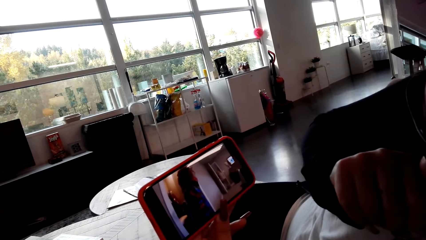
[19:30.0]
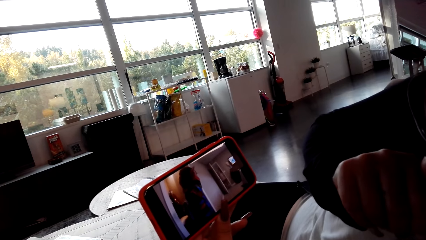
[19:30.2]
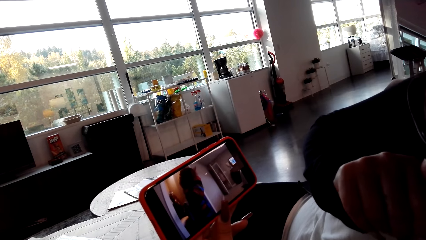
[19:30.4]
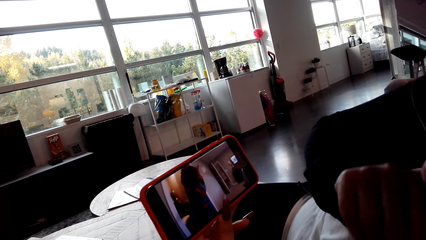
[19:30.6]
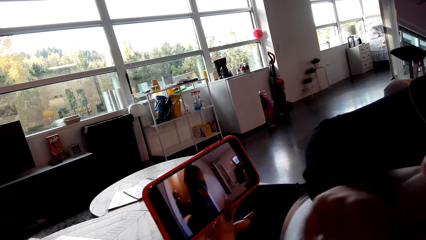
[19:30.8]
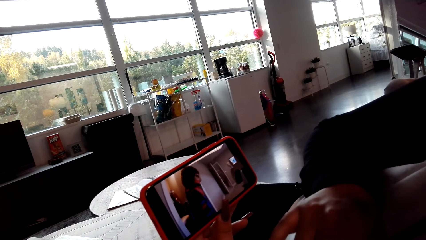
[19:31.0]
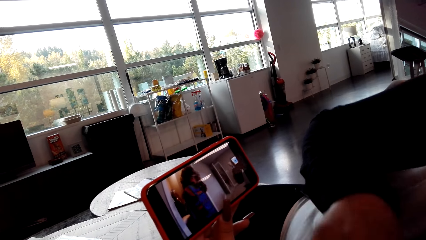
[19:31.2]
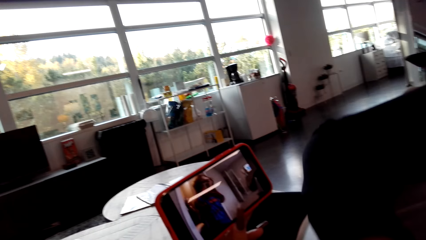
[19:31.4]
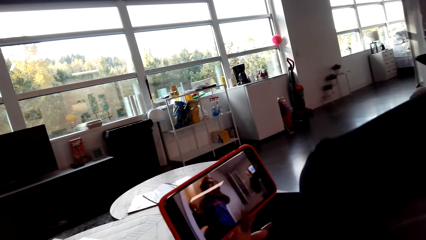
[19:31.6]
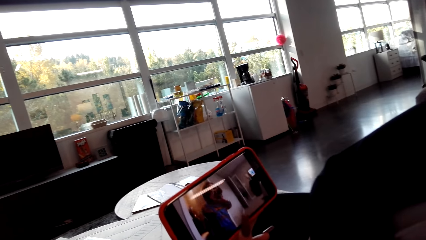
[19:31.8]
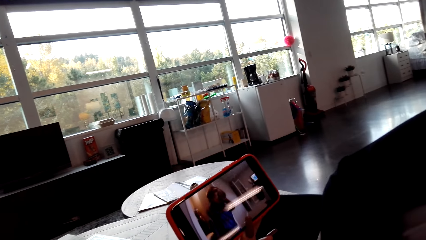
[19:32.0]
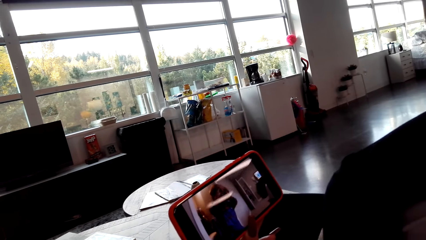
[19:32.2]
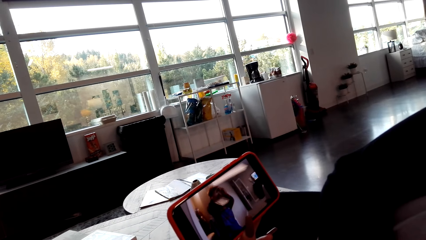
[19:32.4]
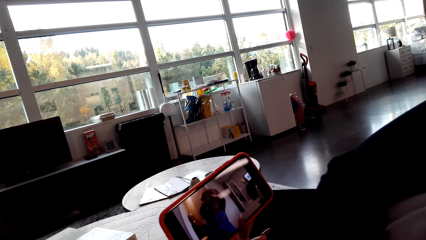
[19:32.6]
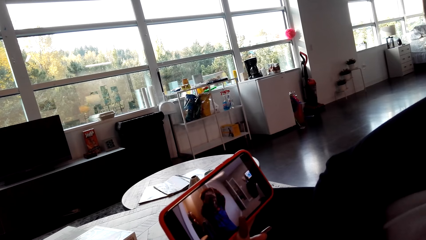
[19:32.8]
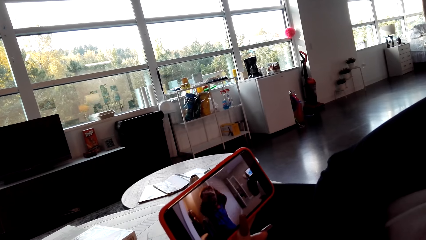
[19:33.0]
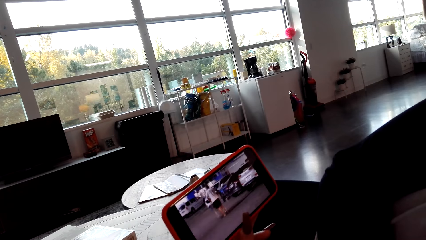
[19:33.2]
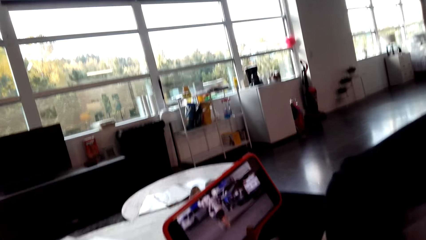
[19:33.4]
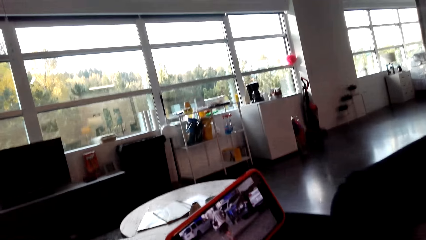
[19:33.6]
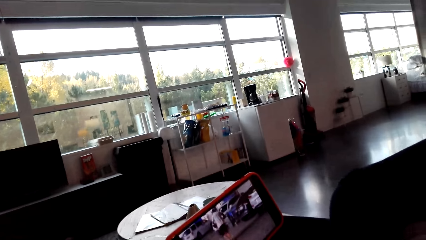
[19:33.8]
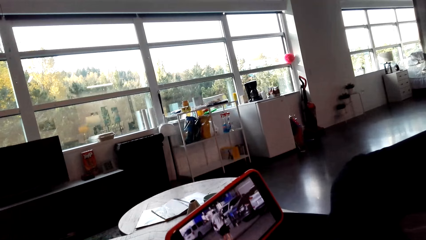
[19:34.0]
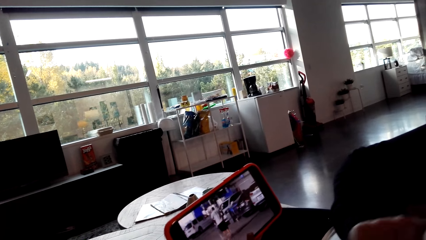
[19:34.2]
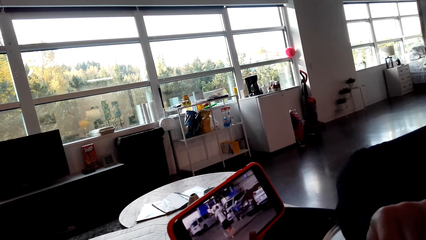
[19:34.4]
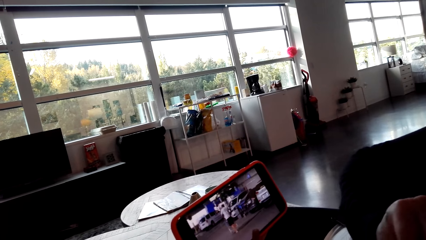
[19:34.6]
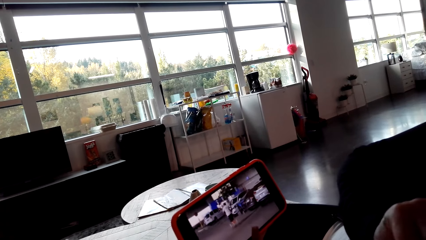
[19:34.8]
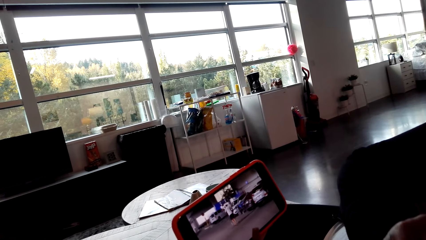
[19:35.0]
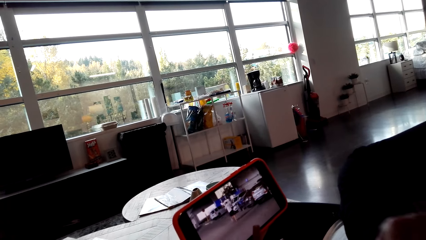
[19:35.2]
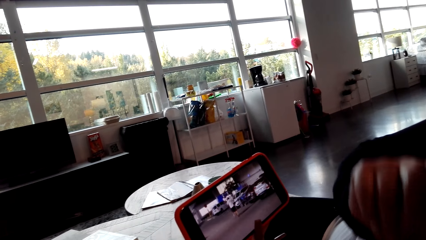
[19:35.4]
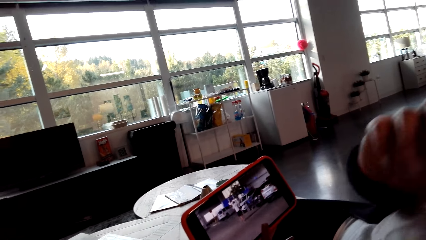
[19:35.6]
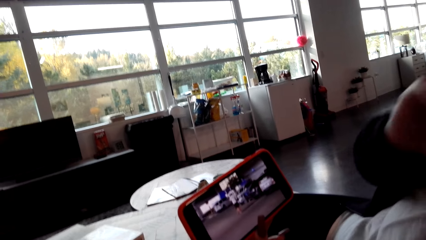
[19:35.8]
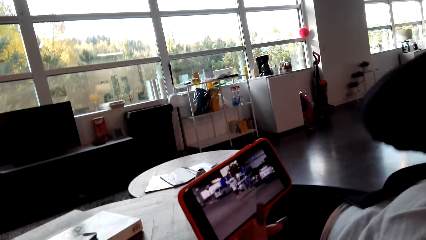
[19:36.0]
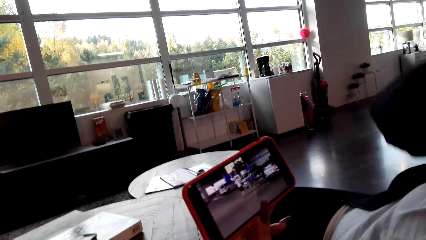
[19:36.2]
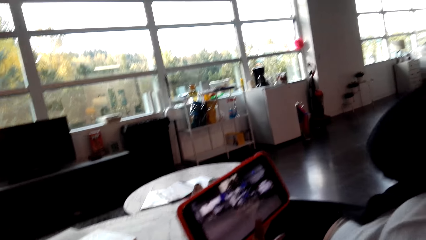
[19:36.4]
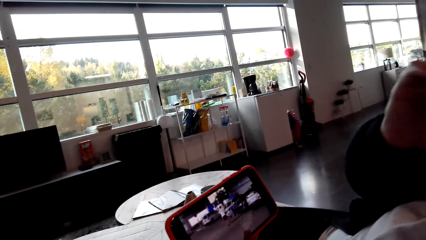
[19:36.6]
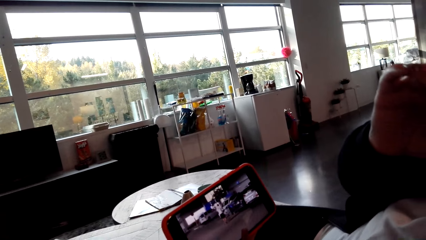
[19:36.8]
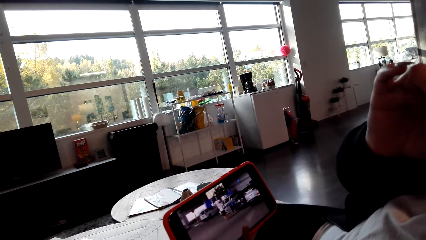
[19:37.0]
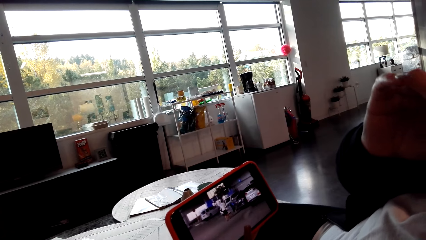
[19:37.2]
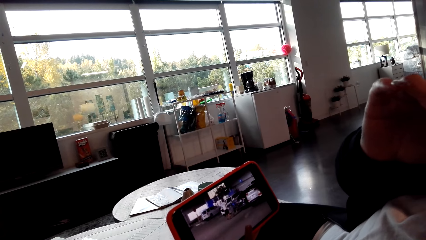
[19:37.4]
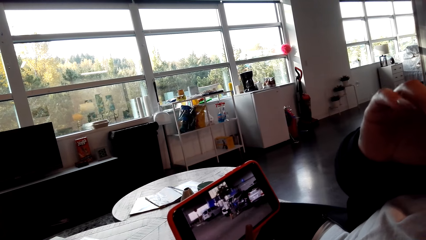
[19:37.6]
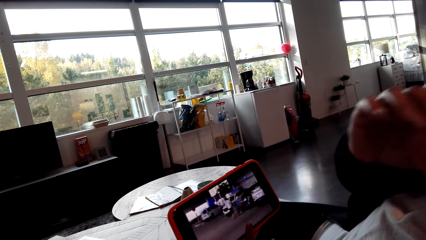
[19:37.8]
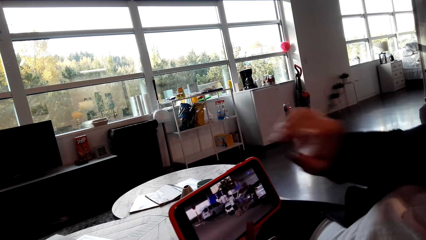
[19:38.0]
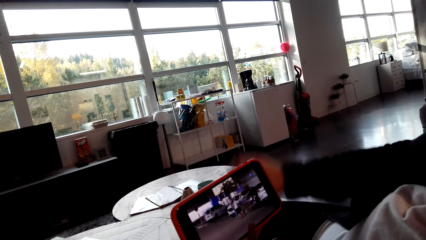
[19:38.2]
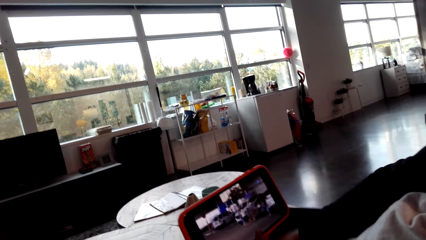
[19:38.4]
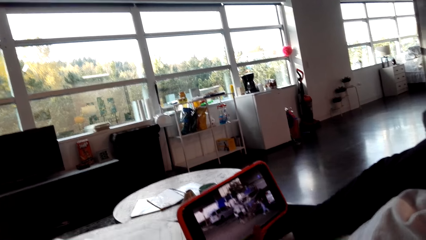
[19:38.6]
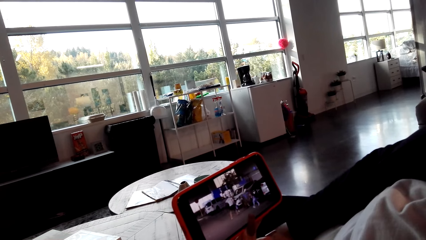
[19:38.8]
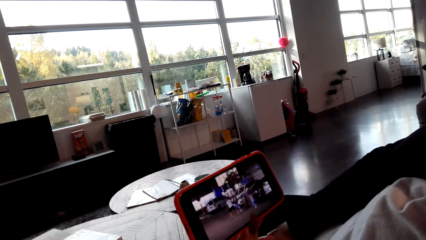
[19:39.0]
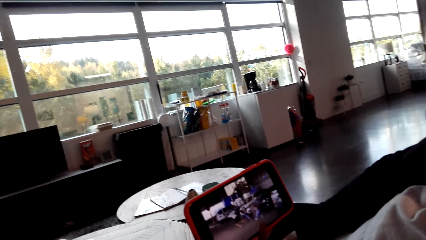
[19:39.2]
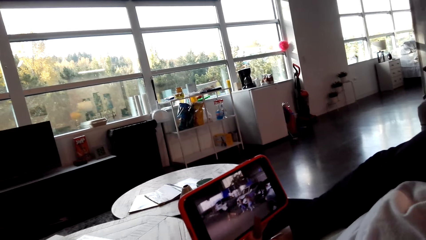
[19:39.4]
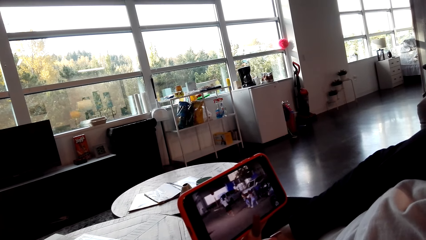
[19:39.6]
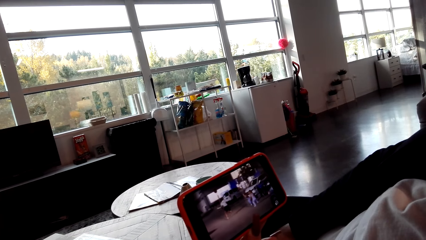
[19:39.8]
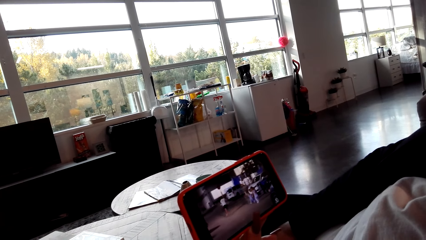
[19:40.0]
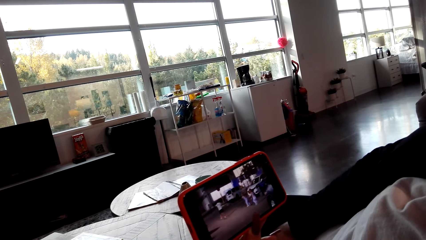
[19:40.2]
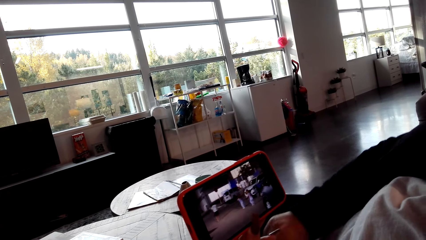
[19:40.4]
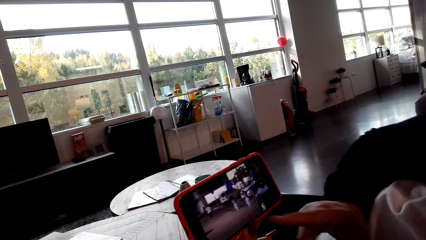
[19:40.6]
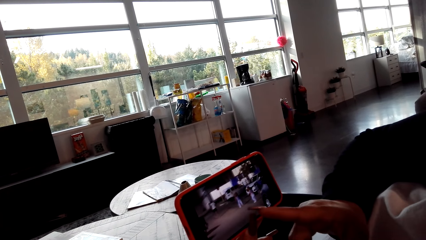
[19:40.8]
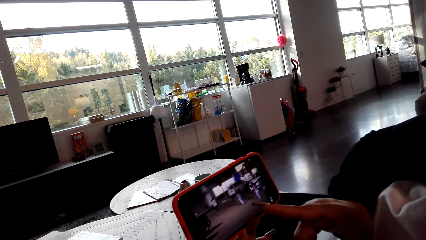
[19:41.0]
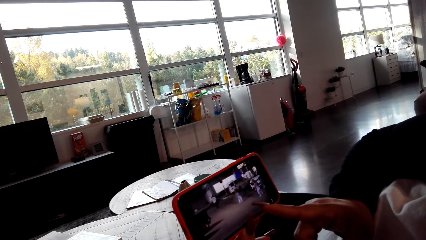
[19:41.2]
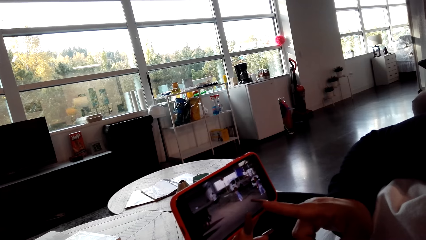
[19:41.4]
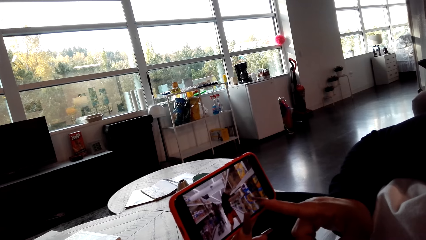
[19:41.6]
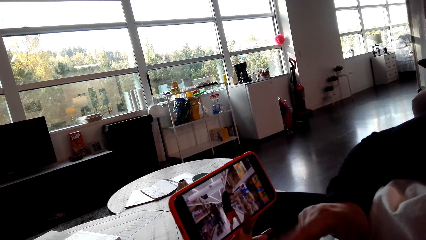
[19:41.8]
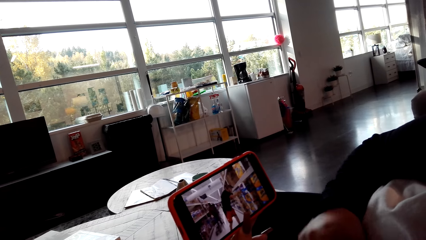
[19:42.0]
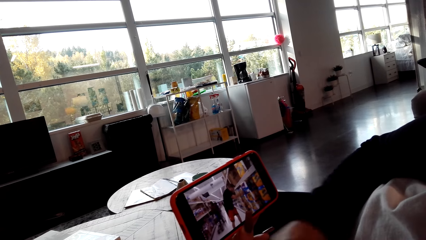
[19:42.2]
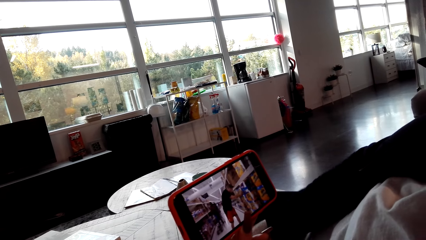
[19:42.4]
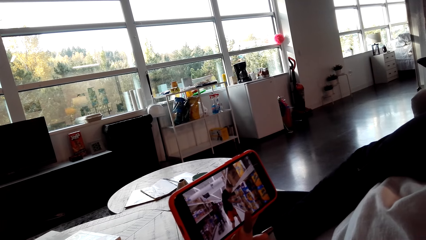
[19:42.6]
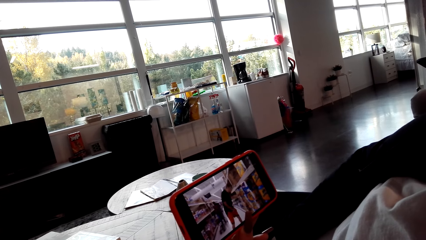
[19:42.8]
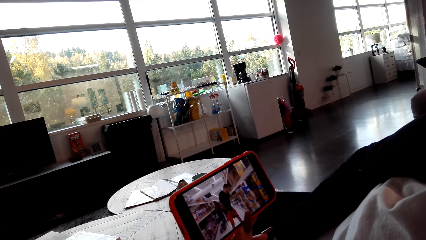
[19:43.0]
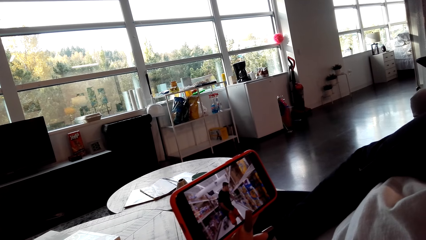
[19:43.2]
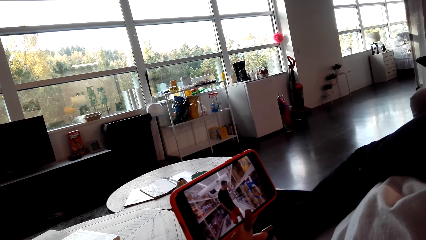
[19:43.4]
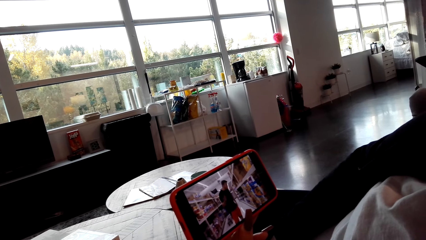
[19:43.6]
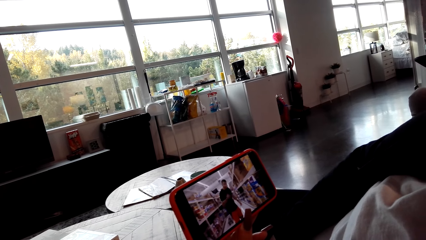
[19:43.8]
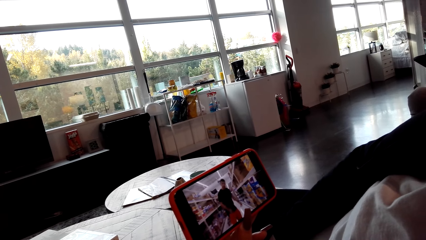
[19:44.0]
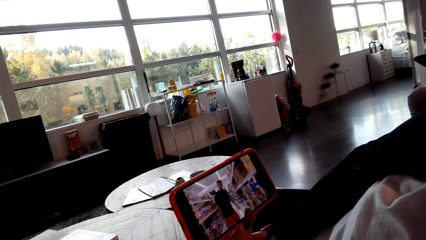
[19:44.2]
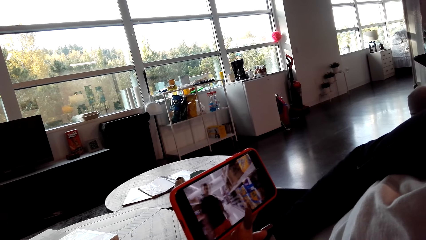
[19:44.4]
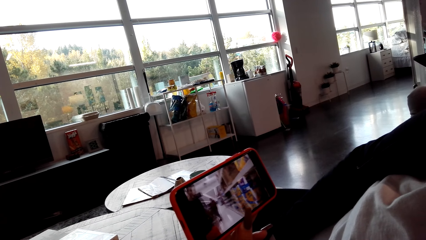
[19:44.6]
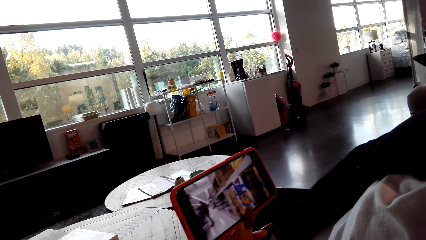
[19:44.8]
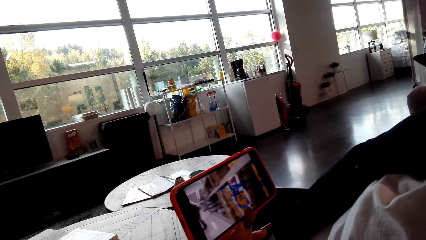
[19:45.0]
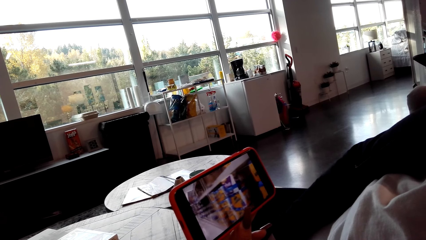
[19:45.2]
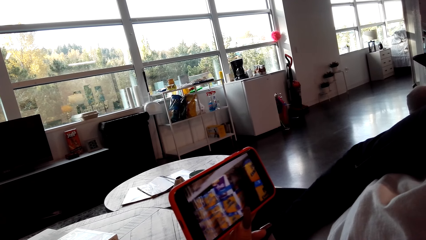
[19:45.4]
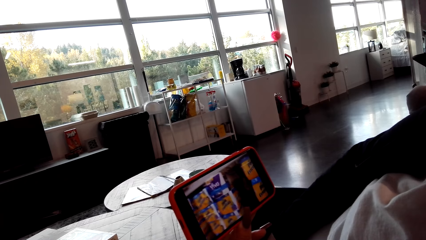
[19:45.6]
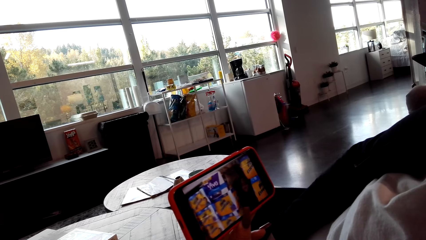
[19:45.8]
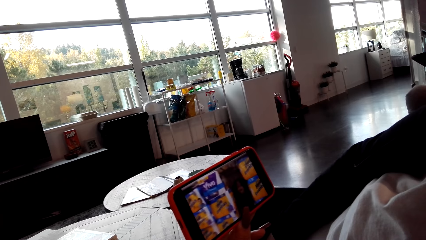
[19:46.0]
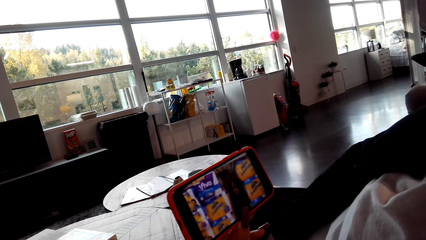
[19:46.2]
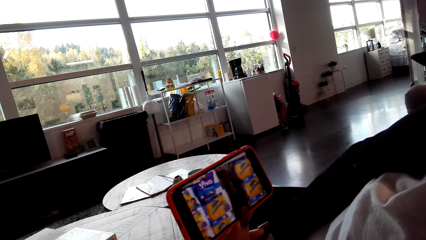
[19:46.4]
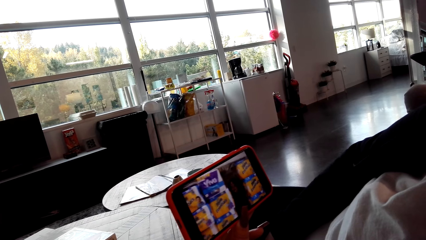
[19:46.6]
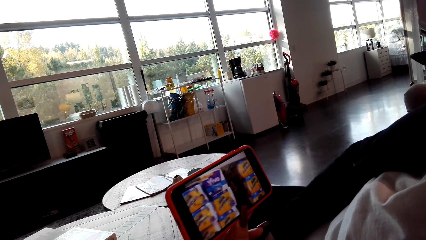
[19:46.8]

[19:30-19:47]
The lady points at the screen.
